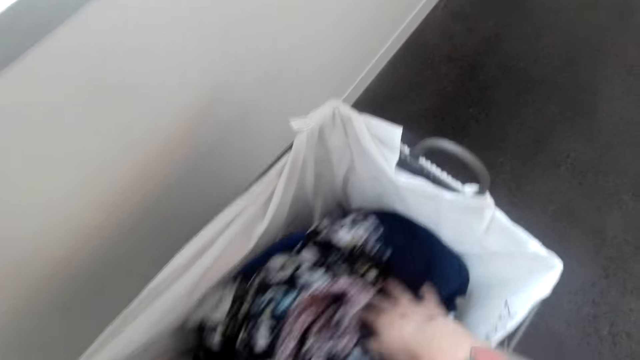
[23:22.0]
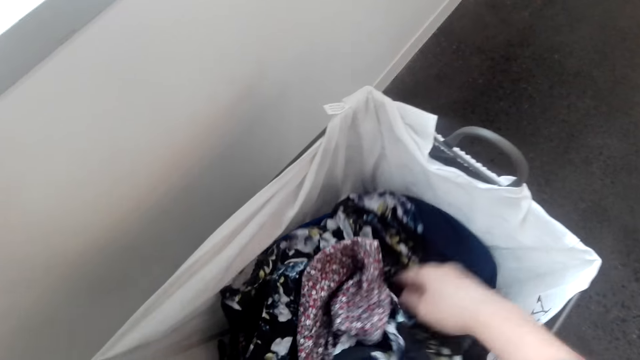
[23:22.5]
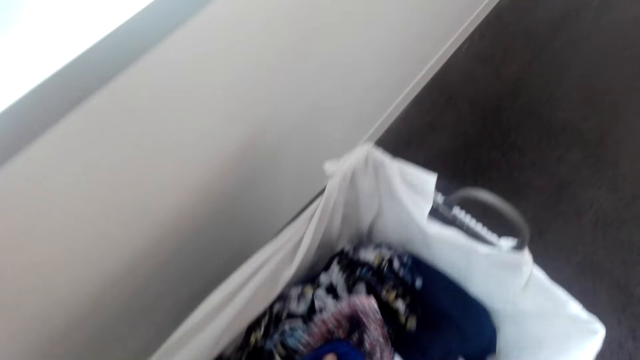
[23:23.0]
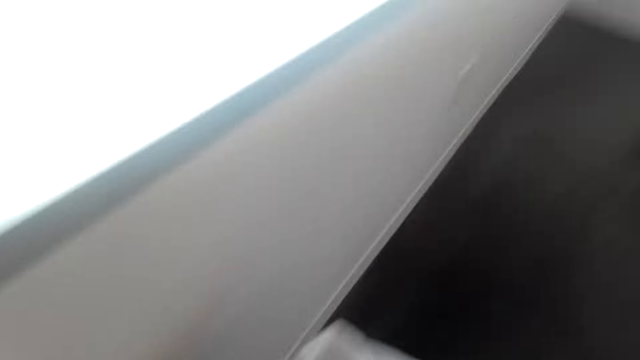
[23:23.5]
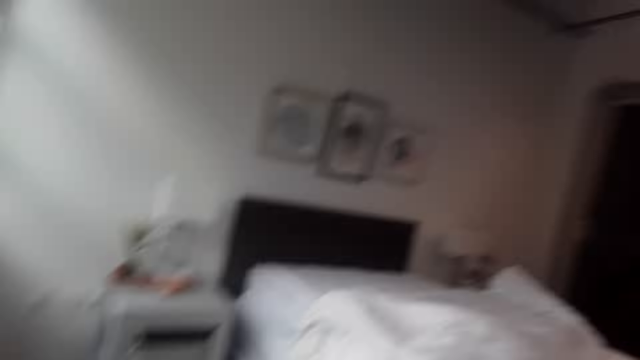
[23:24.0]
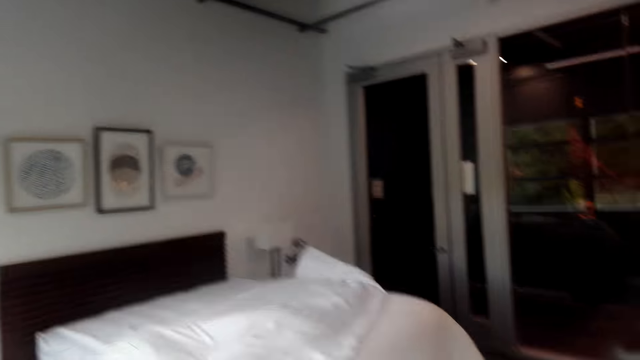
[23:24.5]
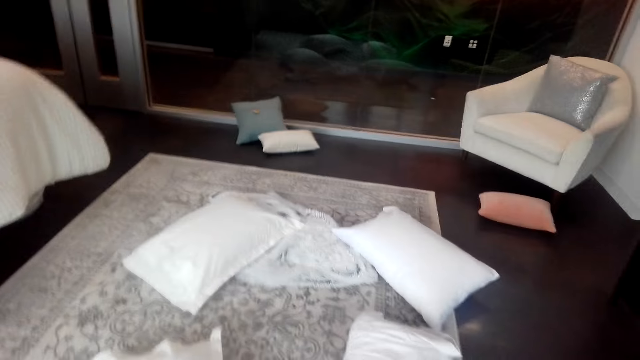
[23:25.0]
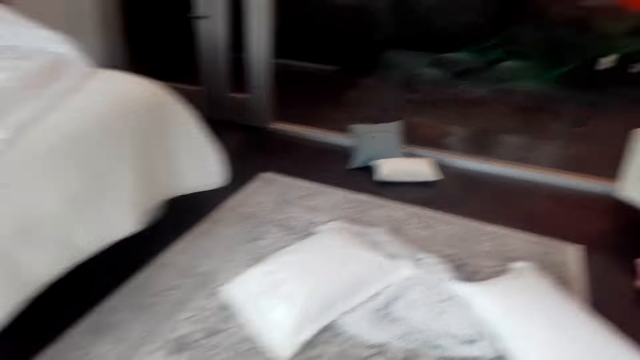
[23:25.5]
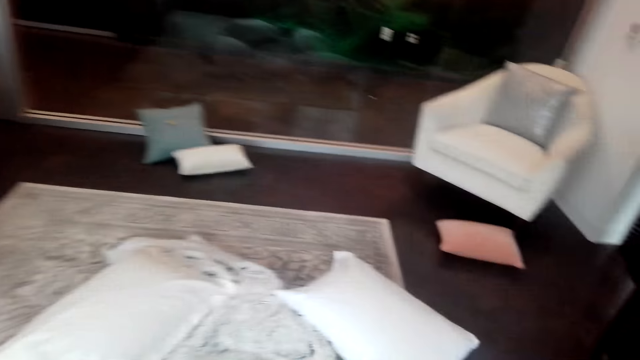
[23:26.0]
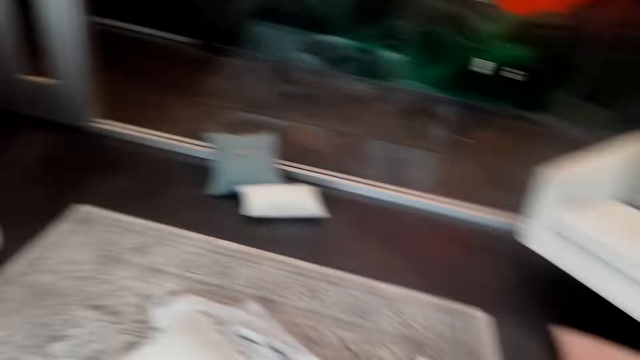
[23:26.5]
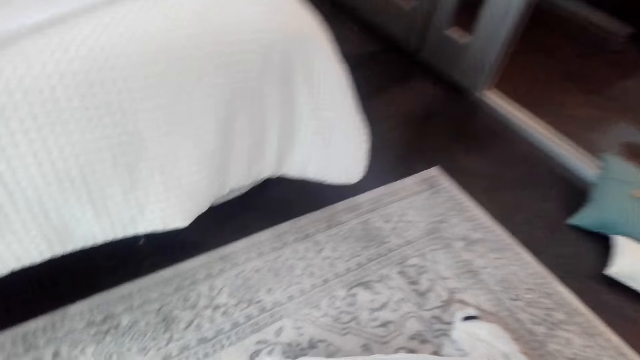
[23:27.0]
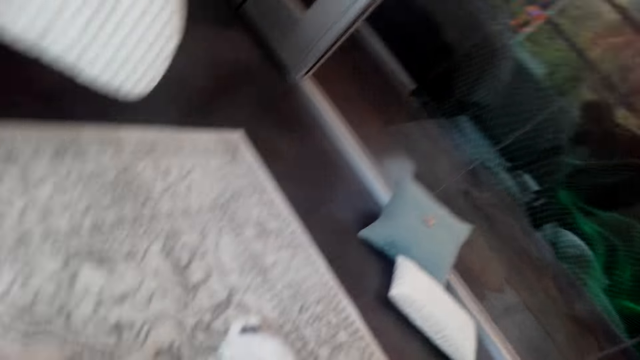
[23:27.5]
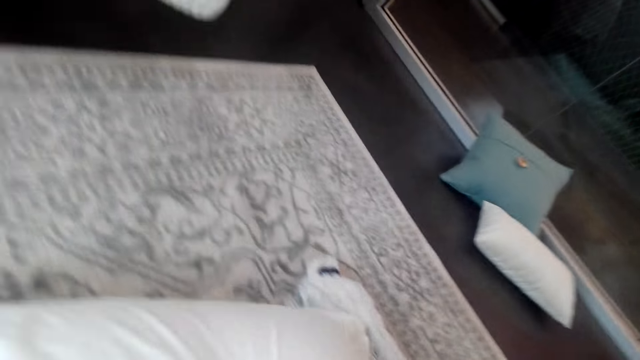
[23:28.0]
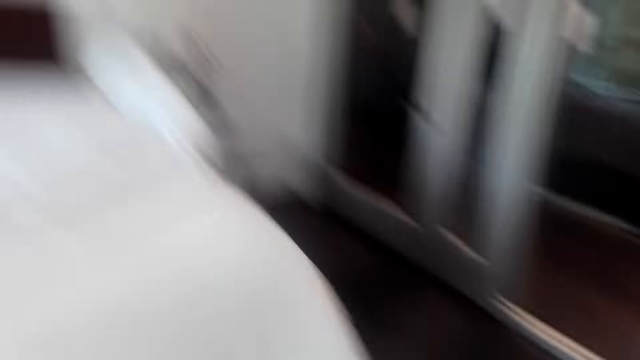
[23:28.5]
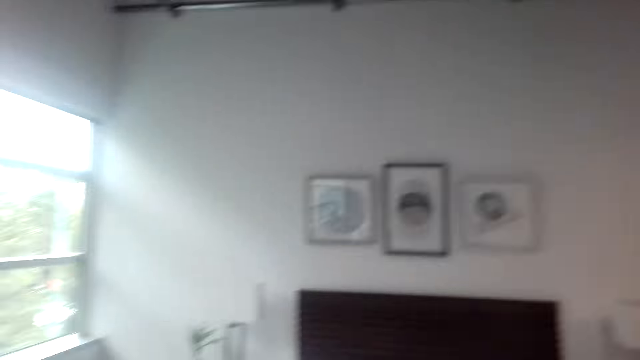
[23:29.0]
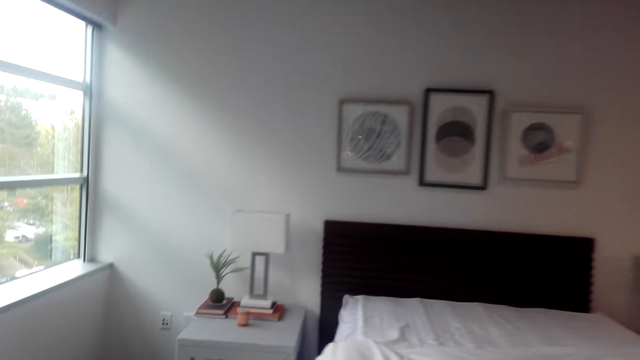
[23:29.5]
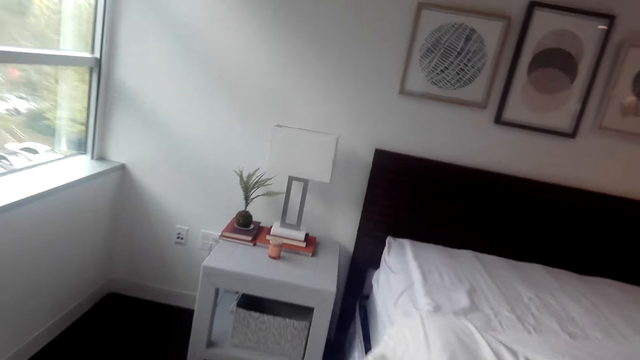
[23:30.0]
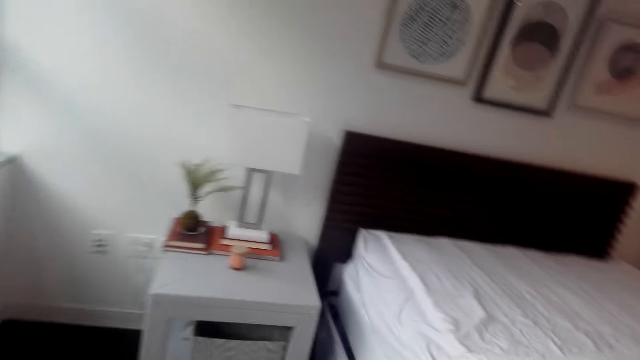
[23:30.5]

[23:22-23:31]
The camera wearer walks around the house. They pick pillows.

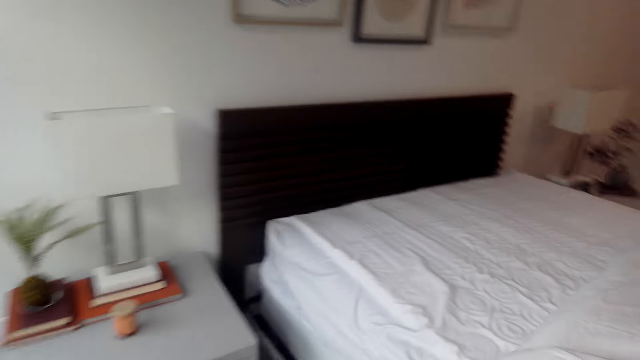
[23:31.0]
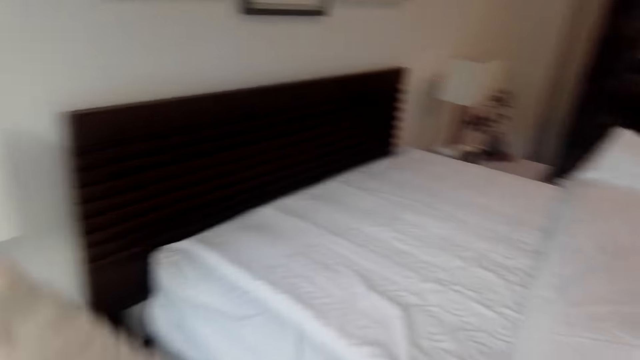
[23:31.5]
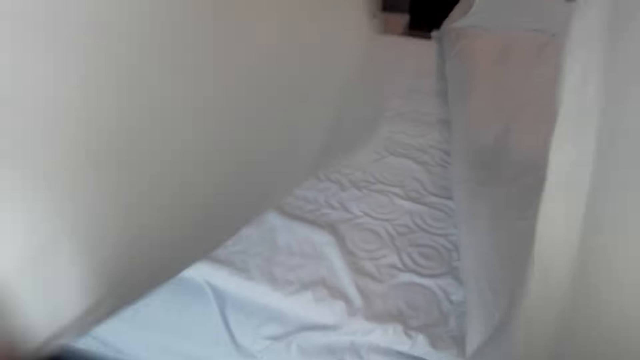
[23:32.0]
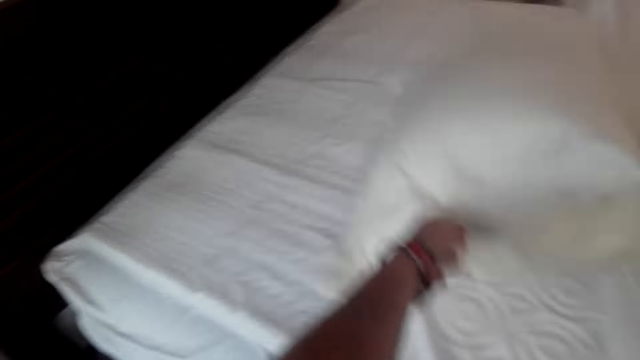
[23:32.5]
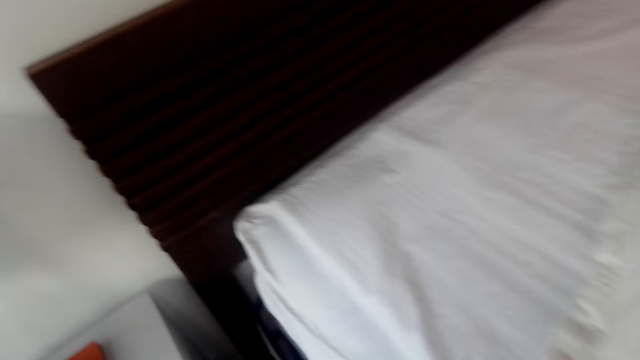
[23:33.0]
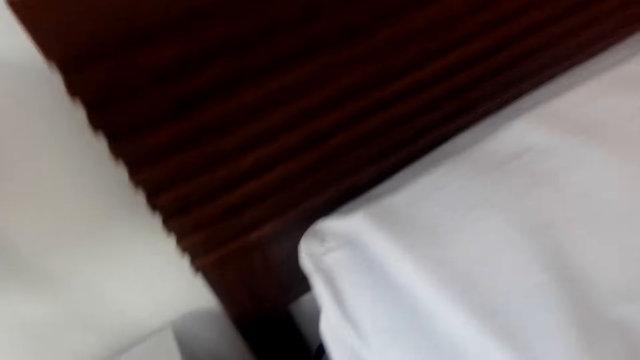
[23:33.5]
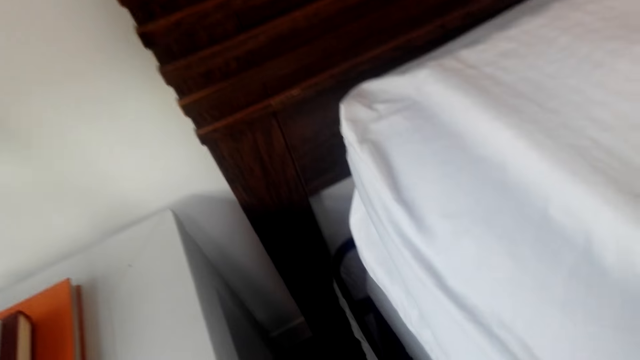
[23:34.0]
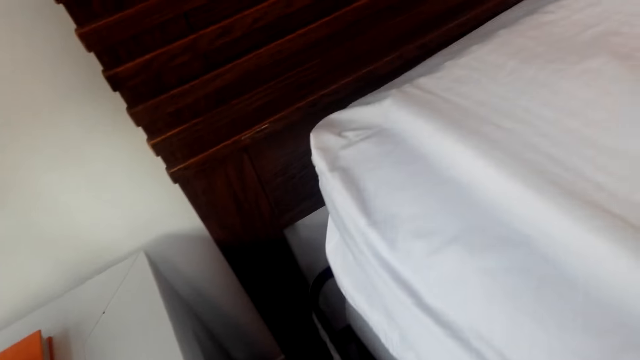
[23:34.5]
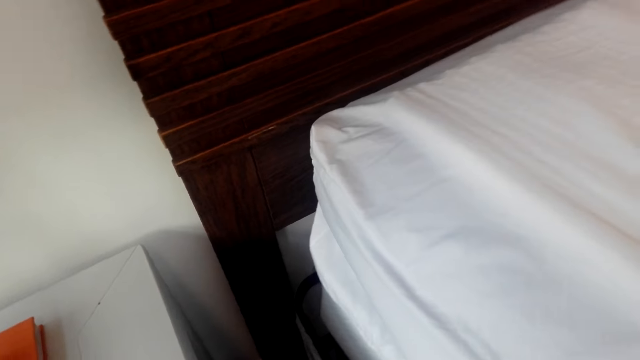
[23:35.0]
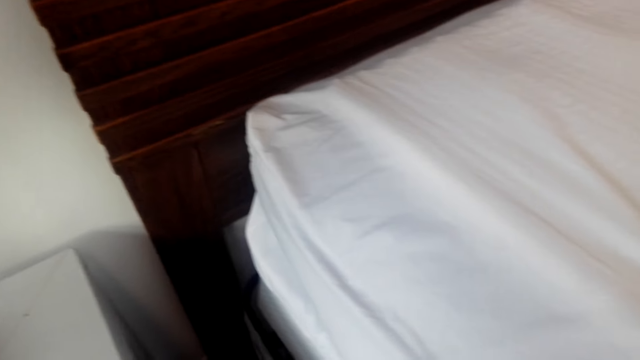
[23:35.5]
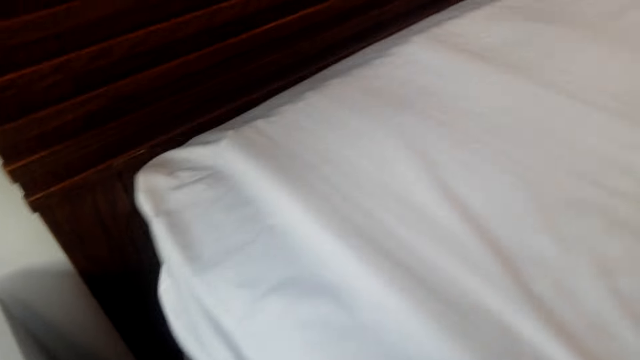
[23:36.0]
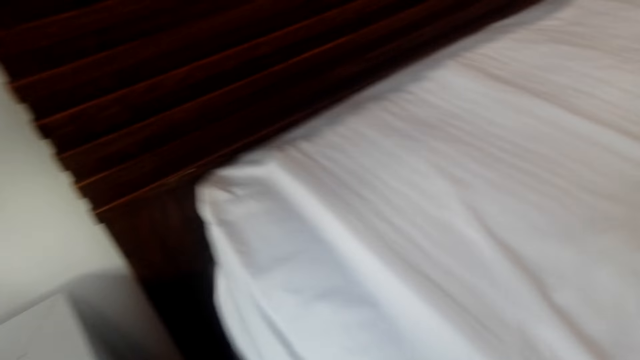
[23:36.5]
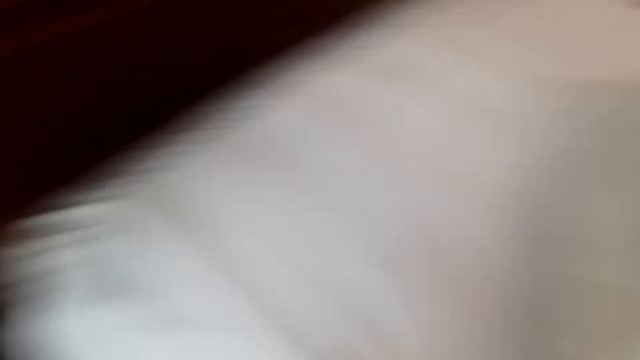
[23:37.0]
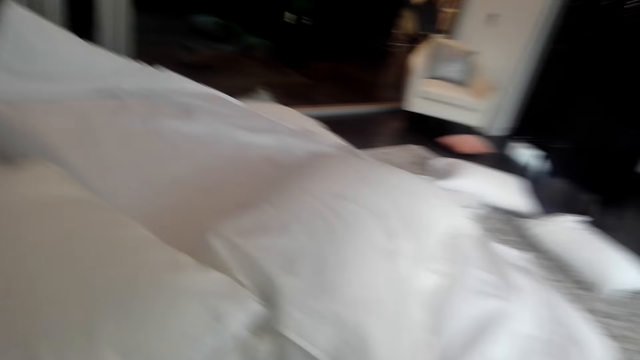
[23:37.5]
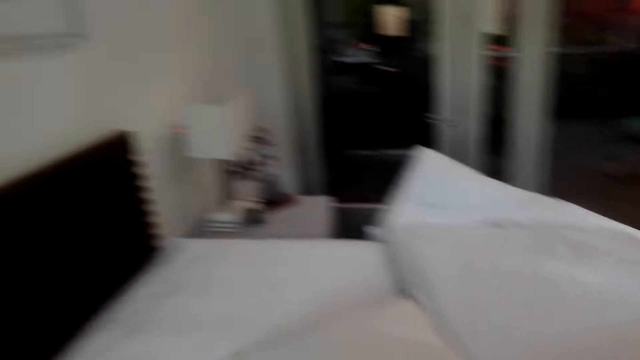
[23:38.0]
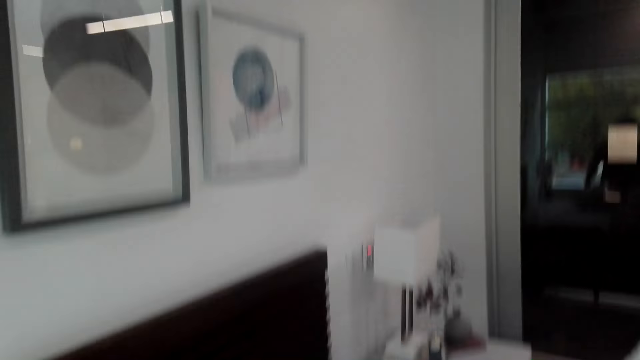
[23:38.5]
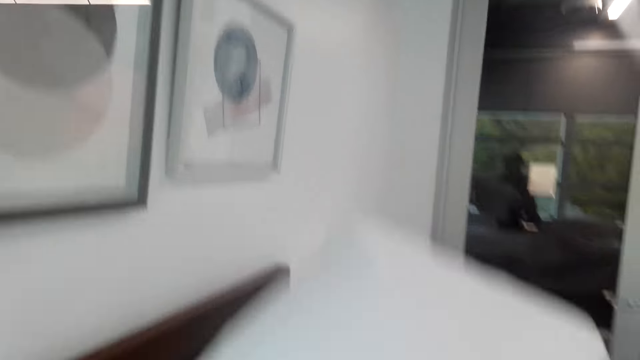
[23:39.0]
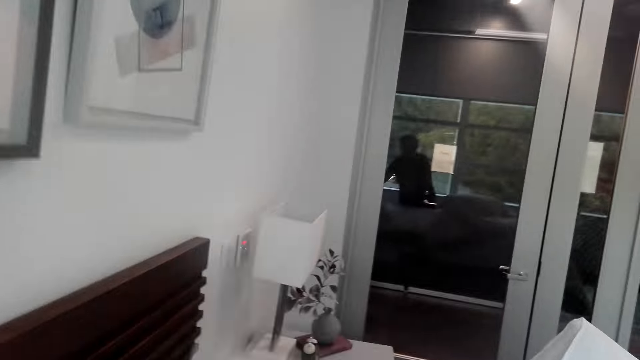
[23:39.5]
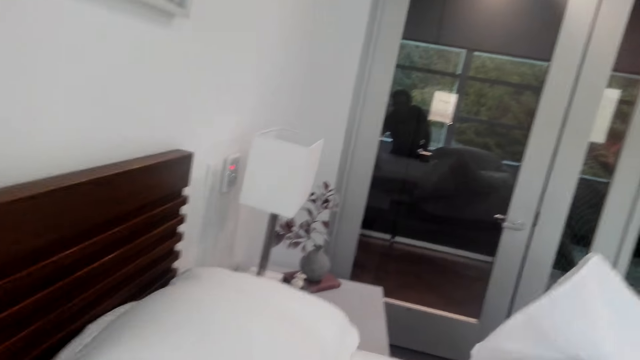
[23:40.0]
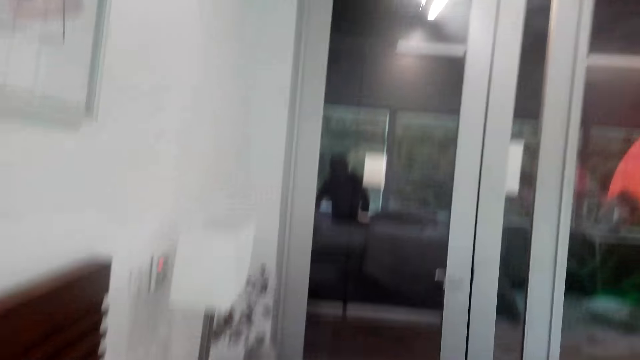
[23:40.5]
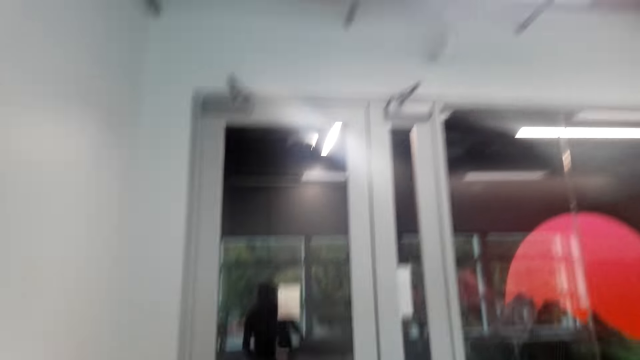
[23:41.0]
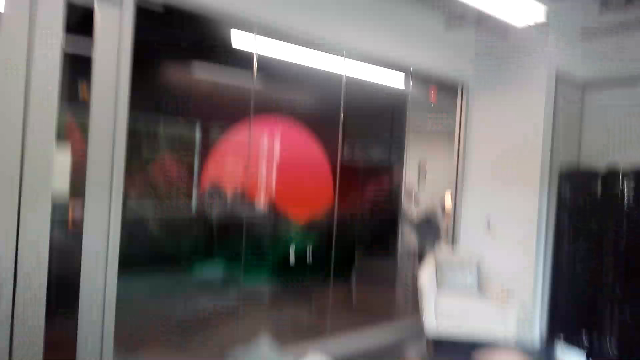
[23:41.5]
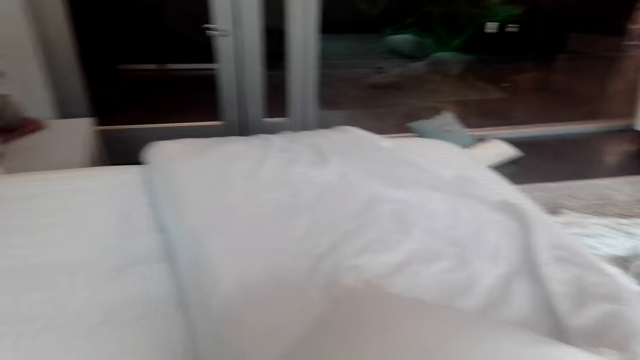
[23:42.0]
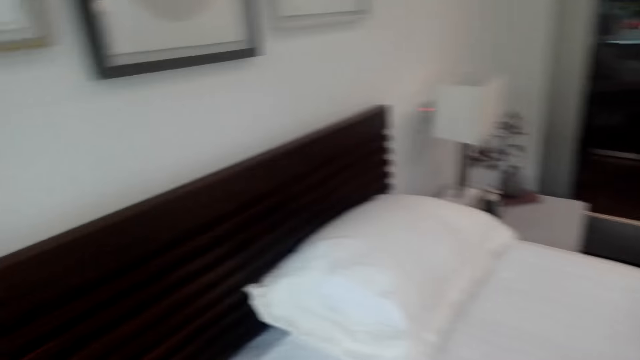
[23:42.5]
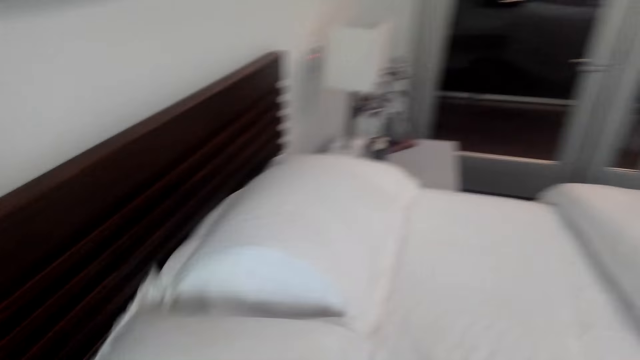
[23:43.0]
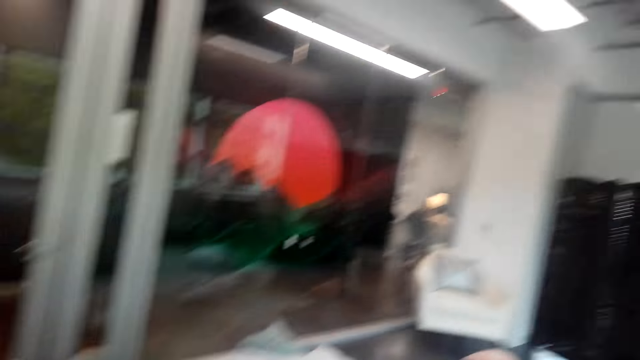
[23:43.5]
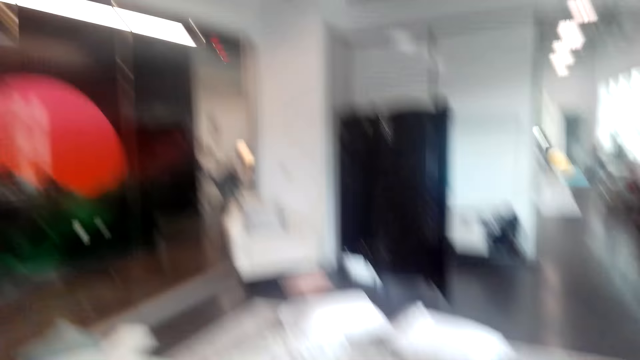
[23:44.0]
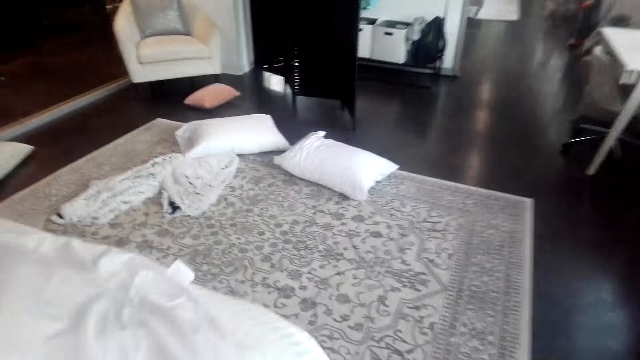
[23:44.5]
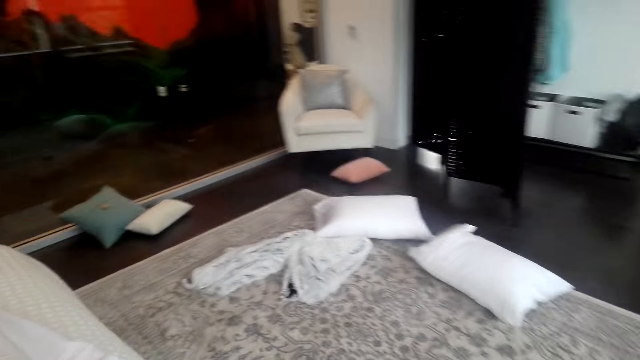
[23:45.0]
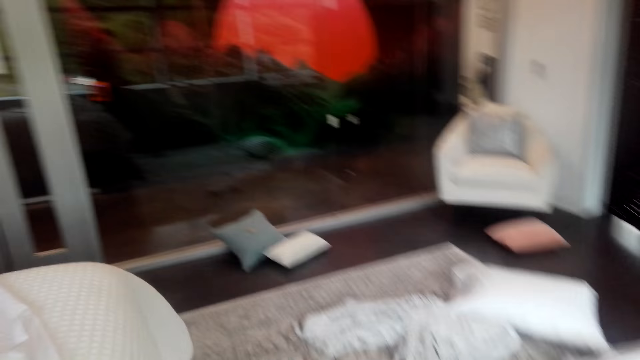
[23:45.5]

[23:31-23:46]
The camera wearer places the pillows on the bed. They spread the bed. They place the pillows on the bed. They walk around the bedroom.
